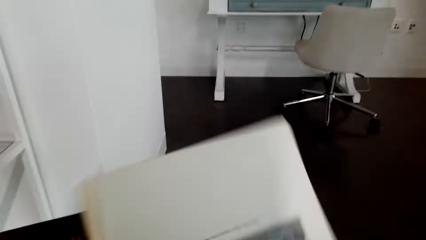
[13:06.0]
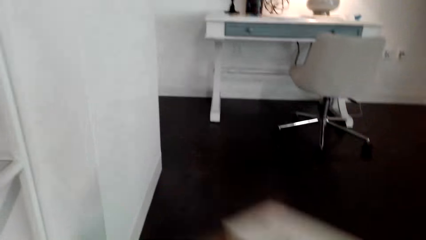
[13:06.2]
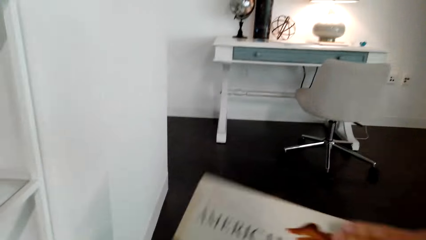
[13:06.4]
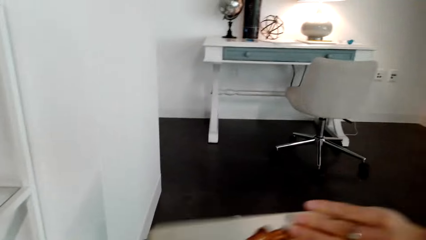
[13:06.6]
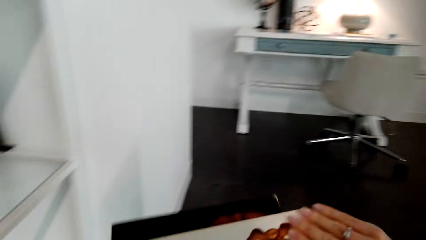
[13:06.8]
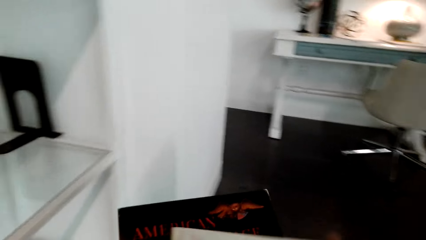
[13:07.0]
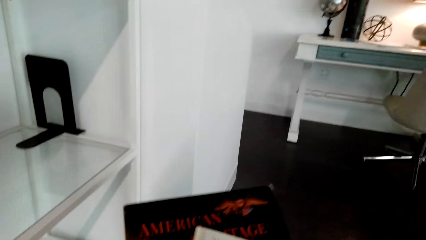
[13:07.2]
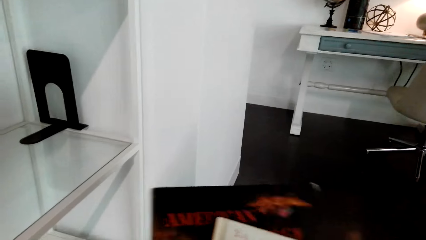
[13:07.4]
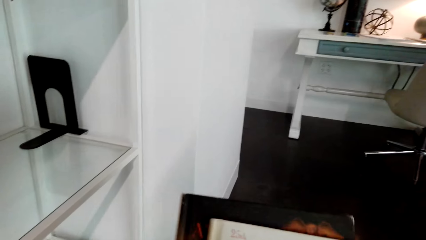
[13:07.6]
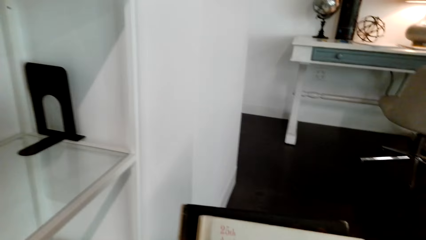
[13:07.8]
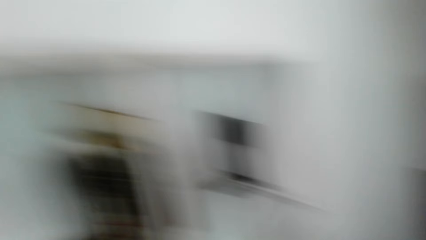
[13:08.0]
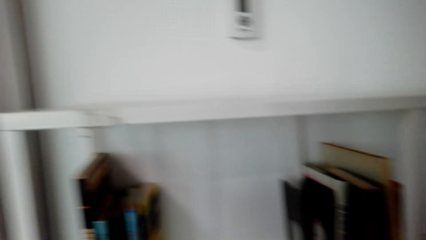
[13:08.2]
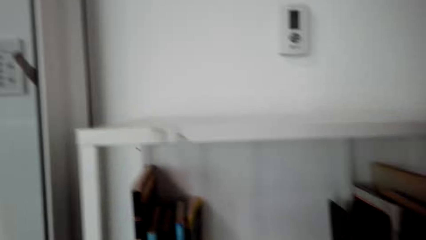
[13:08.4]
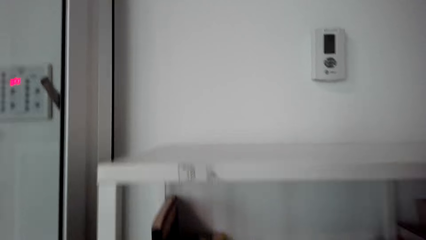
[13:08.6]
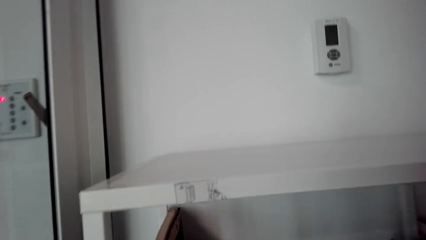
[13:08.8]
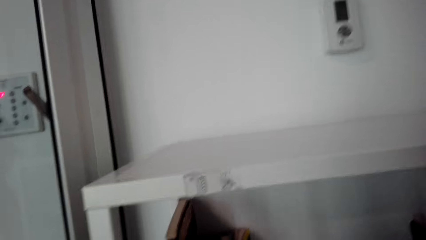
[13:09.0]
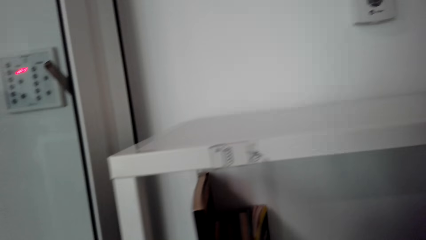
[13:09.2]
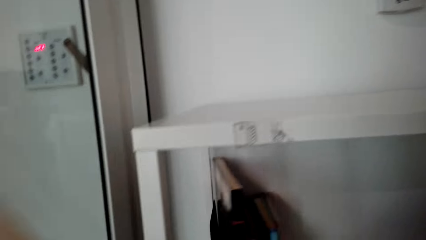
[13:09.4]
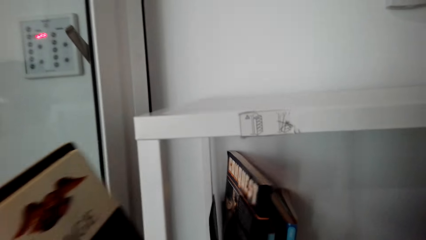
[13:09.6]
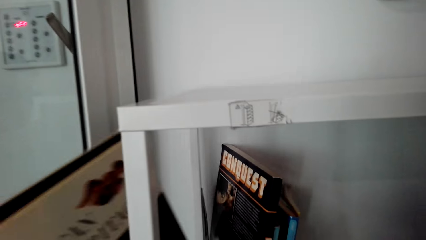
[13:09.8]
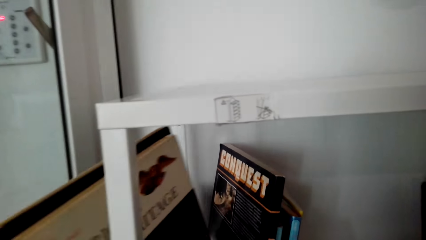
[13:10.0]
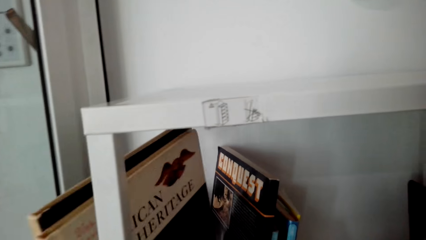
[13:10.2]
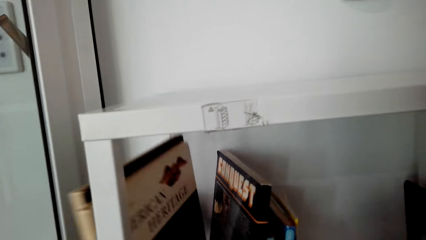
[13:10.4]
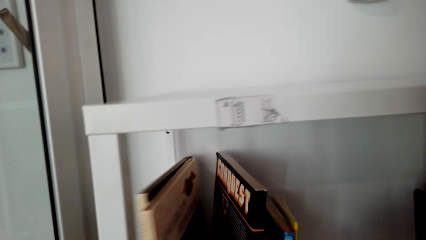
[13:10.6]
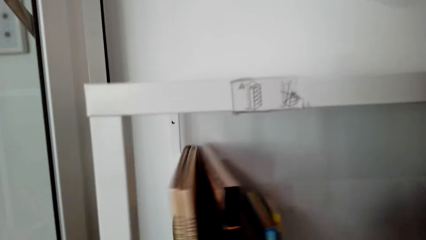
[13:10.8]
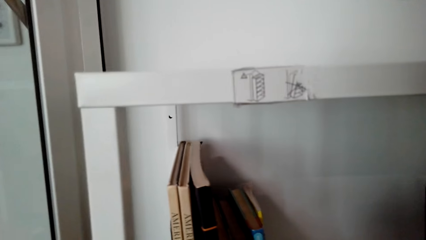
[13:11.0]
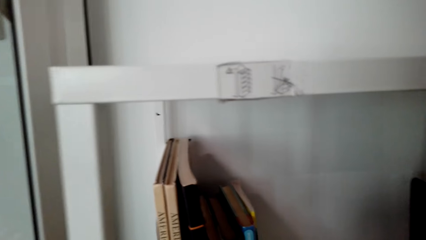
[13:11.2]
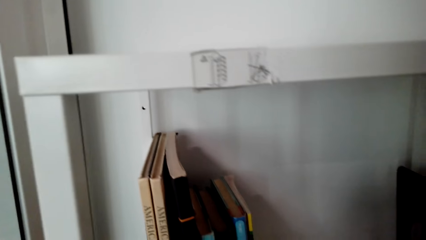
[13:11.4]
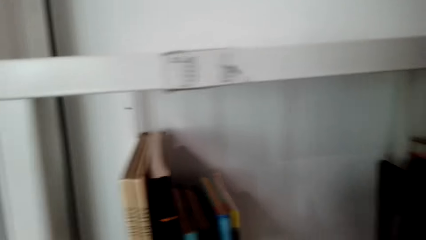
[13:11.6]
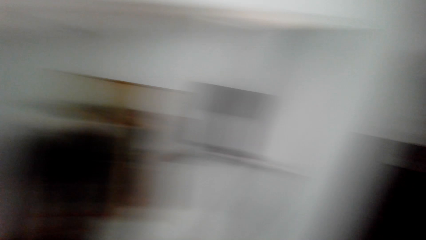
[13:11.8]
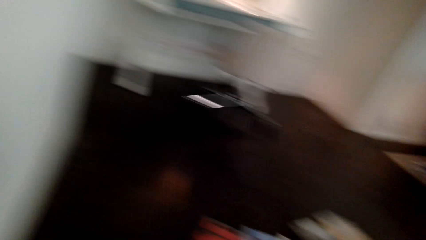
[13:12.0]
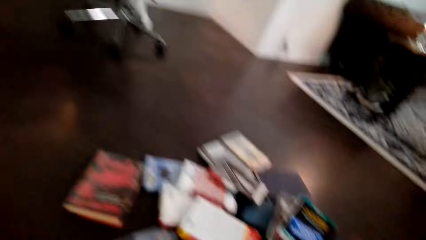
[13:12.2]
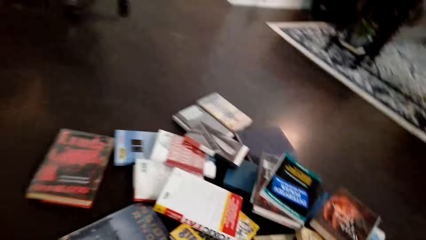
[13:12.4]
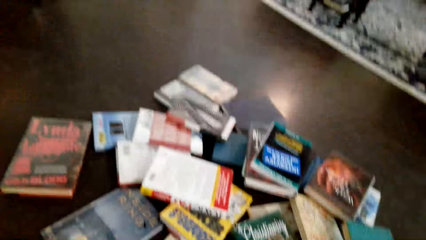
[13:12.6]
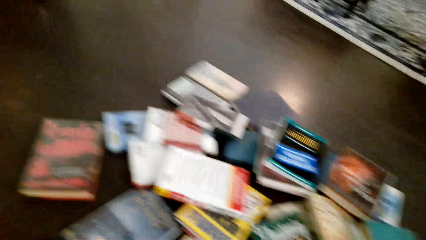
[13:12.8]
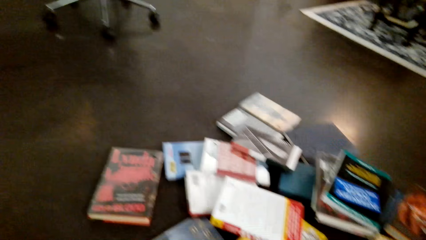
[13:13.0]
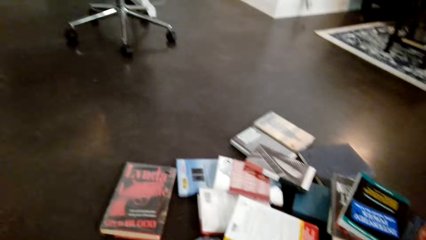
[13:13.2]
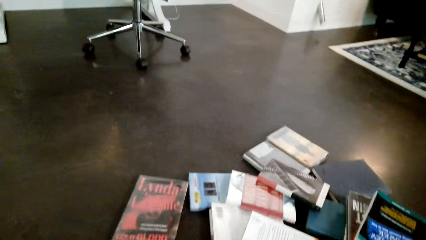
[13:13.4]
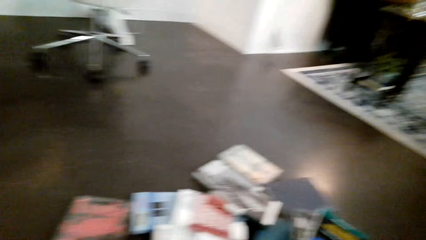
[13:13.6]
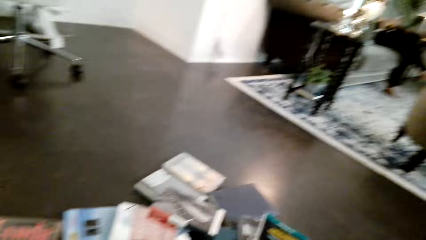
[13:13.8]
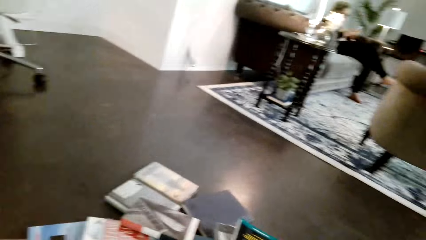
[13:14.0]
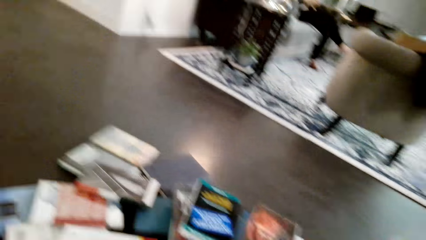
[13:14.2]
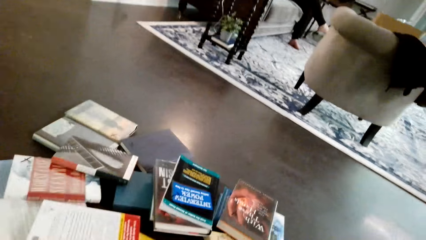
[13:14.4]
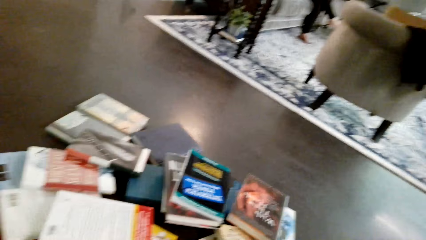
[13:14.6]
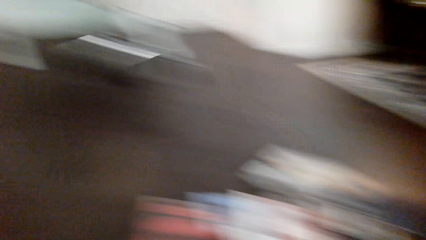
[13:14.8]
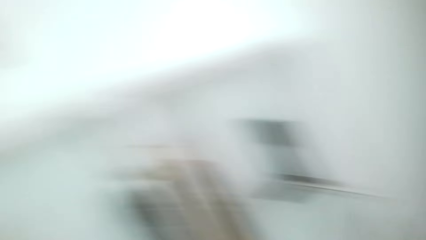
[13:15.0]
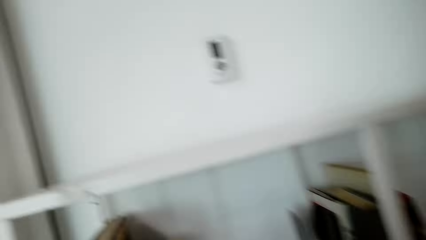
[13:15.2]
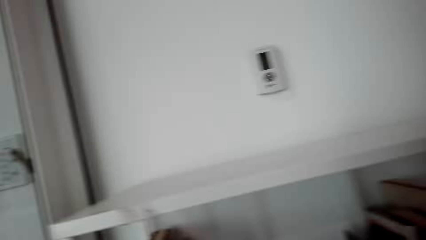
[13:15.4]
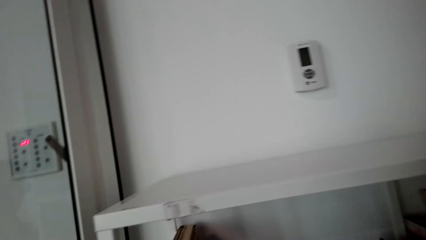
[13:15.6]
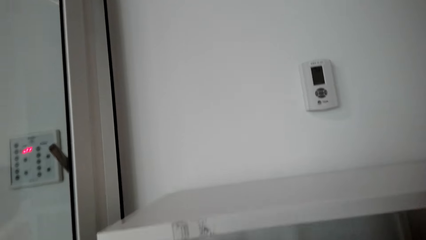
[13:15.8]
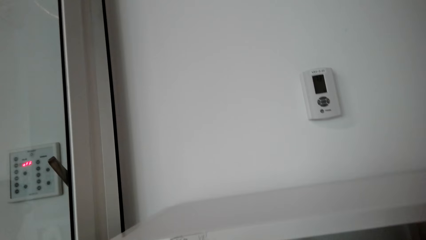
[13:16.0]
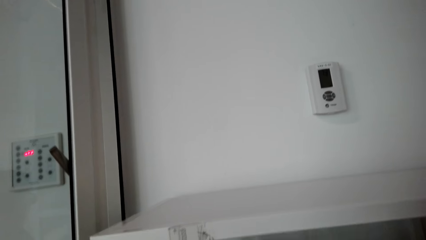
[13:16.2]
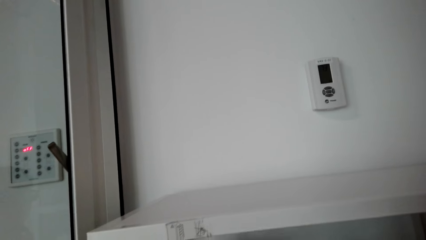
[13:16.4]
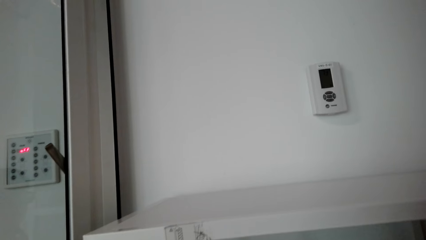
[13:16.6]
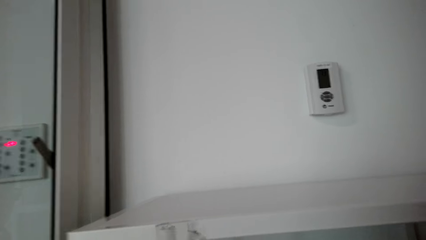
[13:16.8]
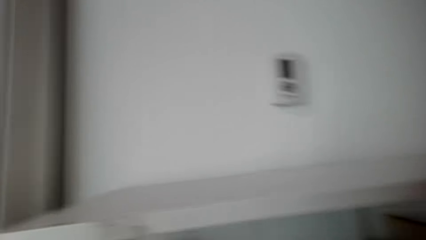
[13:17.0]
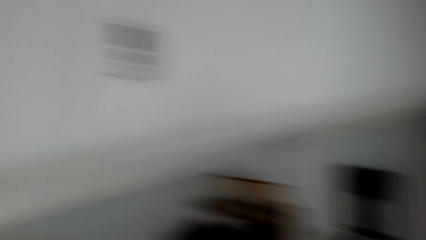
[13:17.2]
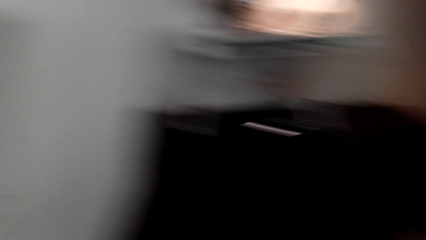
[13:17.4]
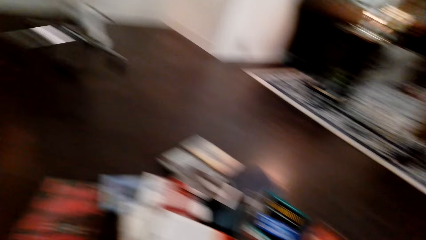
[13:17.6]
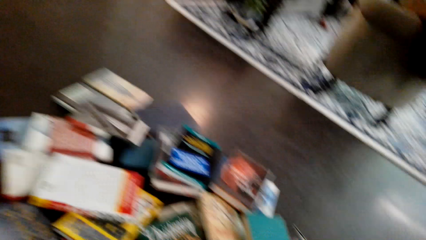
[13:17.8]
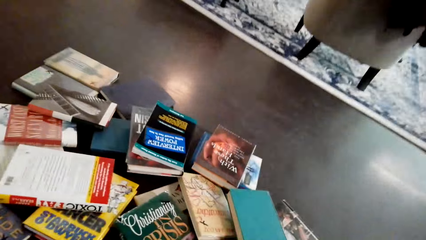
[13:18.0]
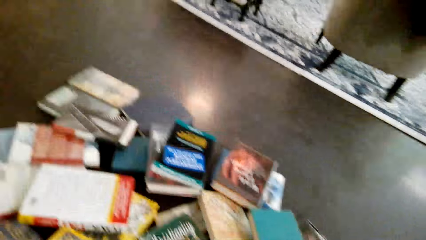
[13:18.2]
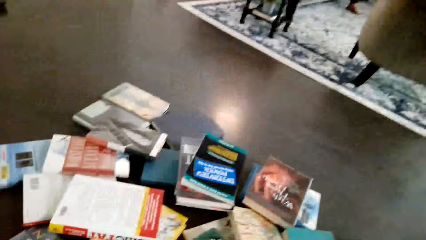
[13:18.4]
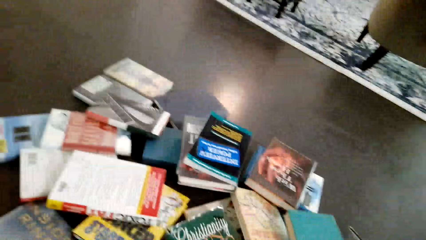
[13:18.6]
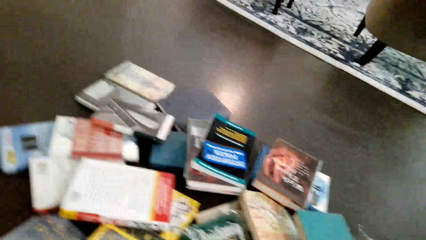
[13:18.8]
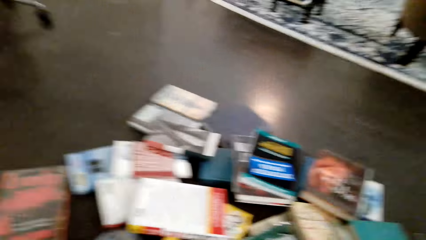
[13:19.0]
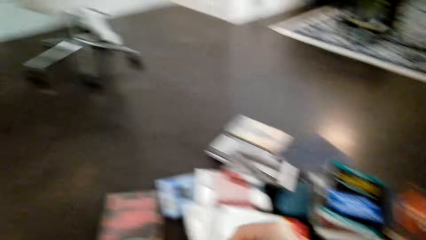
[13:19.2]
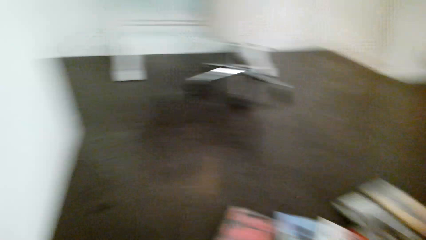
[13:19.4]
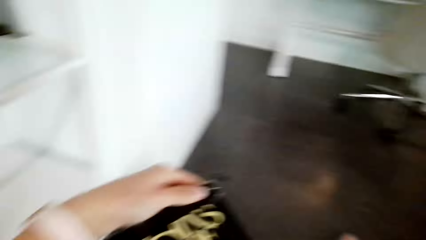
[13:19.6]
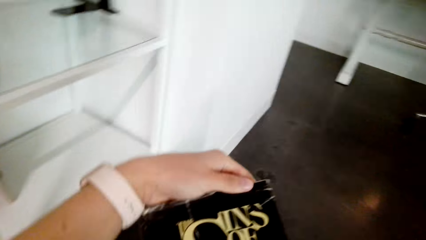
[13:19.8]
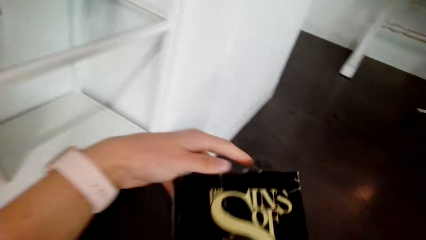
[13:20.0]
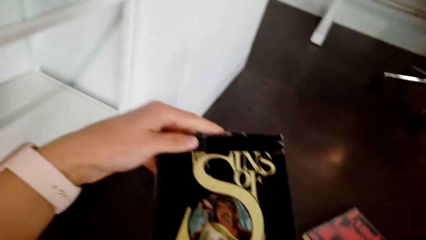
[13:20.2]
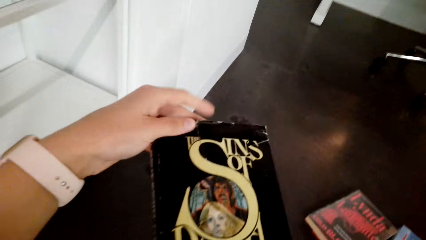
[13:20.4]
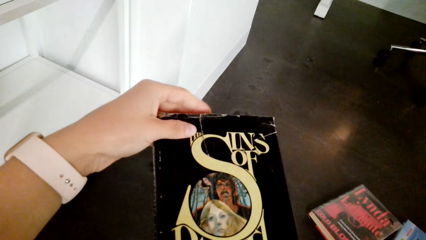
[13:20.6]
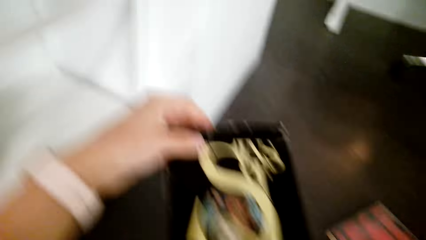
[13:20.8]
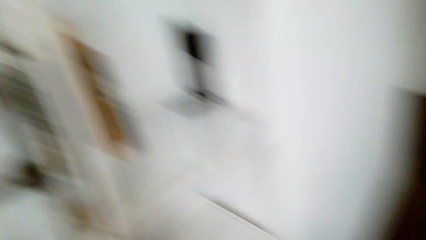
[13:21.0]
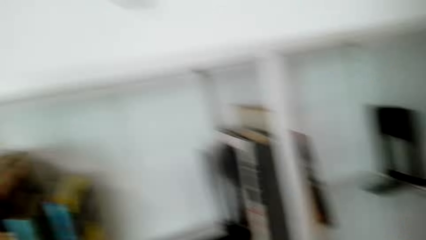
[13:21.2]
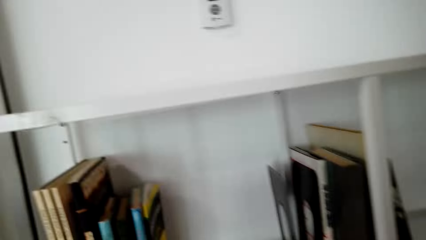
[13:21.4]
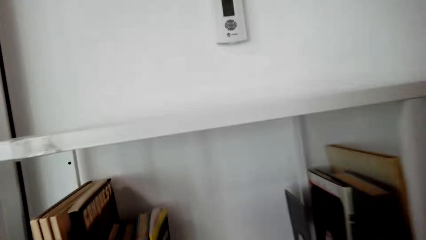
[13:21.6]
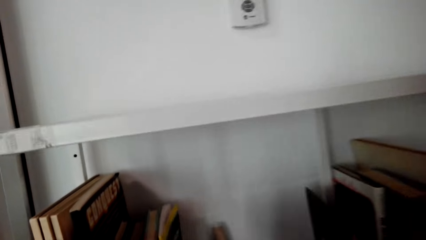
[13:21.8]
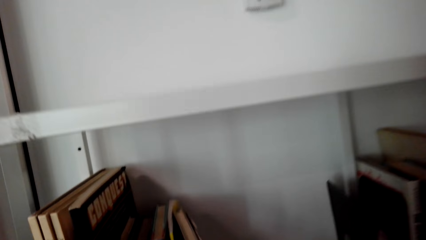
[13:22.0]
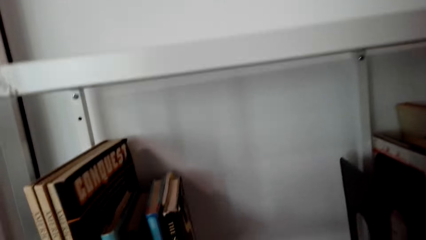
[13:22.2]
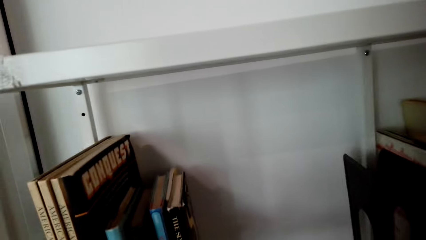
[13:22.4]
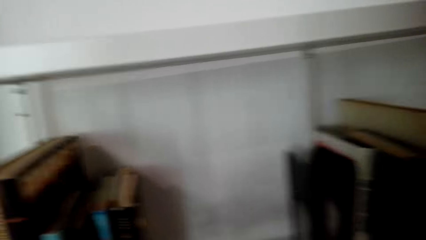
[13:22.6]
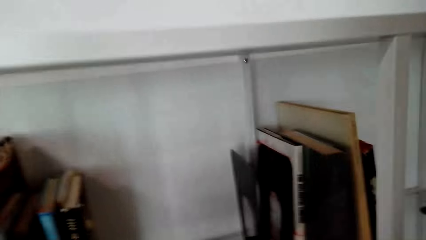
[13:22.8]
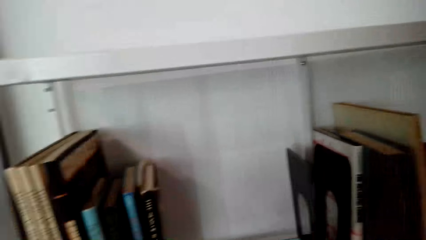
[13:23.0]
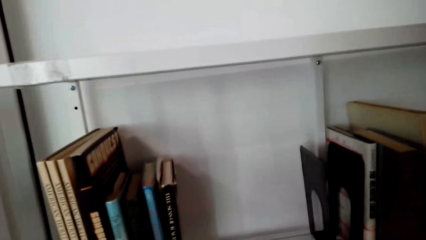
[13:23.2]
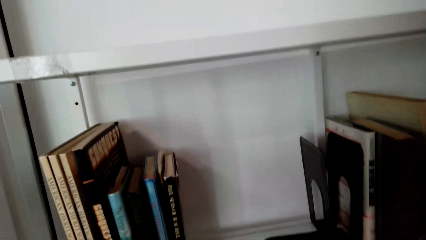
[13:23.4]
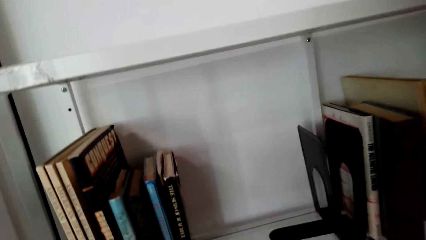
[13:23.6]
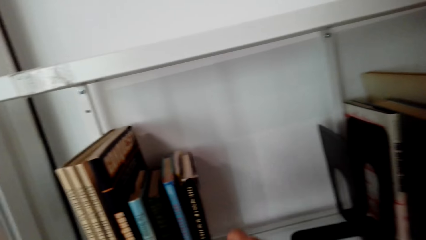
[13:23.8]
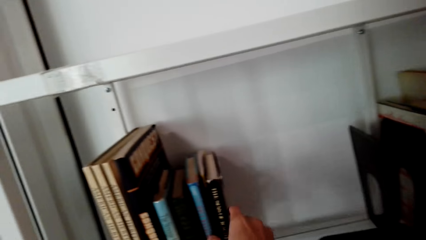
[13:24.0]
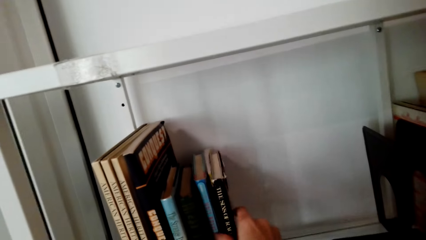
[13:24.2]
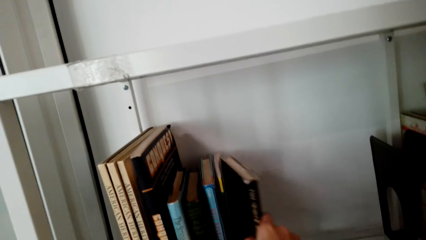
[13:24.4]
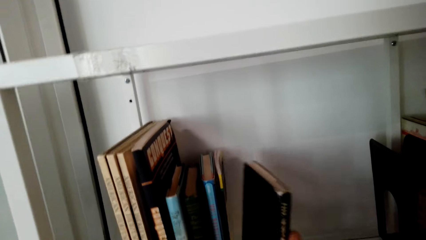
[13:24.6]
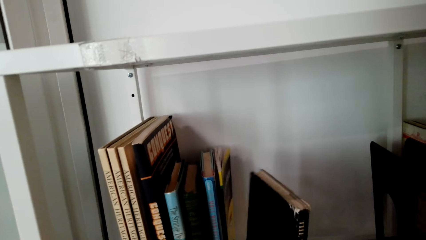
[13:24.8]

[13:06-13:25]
The camera wearer looks at the book. They place the book on the shelf. They look at the books. They hold the book. They place the book on the shelf.
